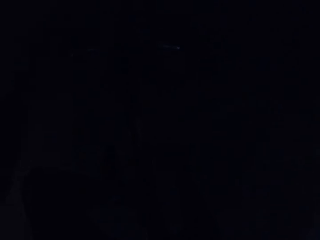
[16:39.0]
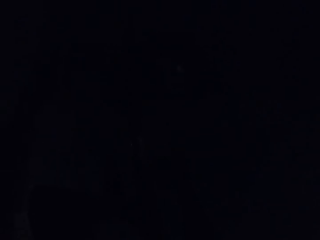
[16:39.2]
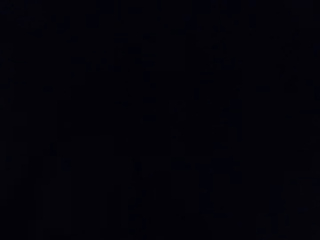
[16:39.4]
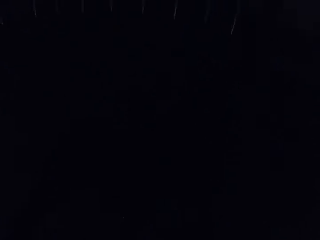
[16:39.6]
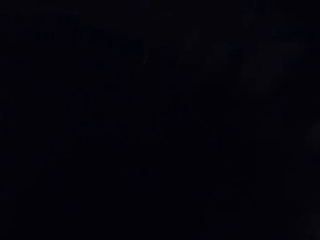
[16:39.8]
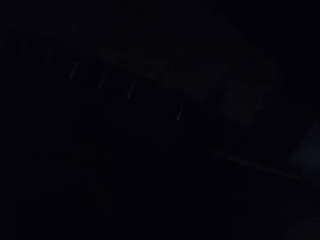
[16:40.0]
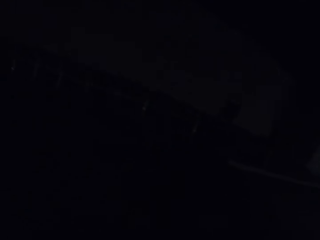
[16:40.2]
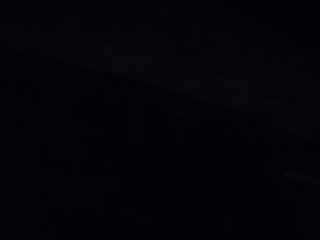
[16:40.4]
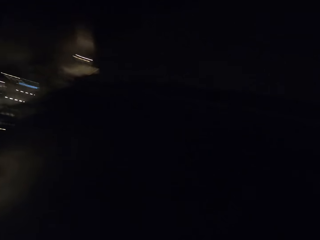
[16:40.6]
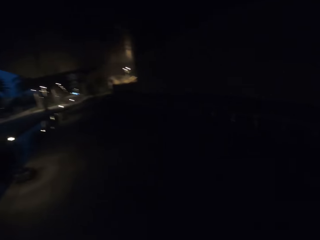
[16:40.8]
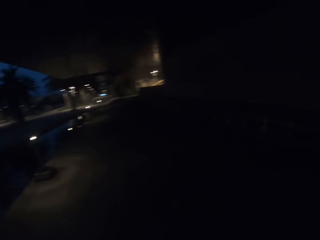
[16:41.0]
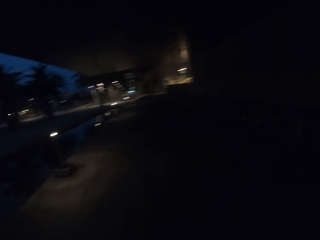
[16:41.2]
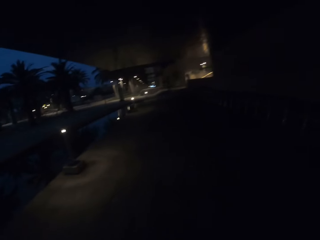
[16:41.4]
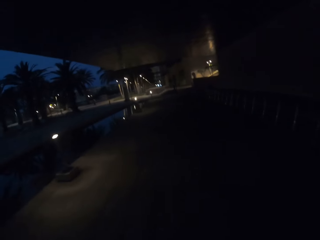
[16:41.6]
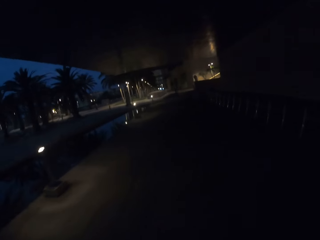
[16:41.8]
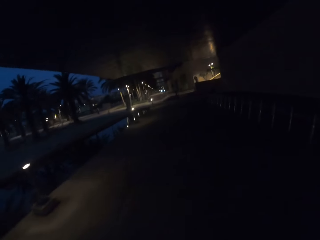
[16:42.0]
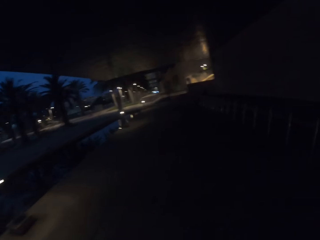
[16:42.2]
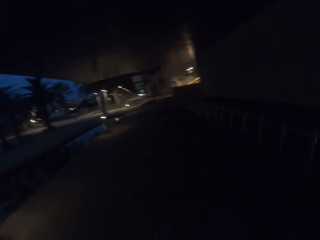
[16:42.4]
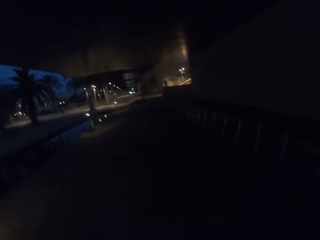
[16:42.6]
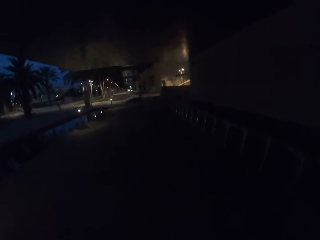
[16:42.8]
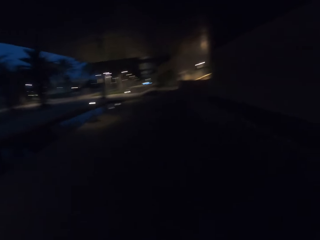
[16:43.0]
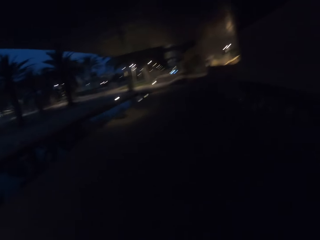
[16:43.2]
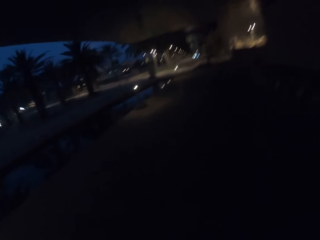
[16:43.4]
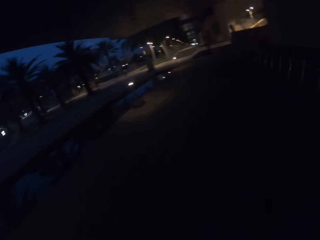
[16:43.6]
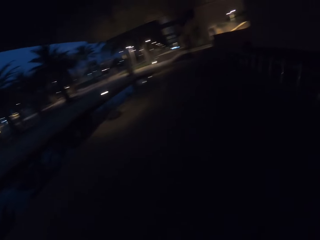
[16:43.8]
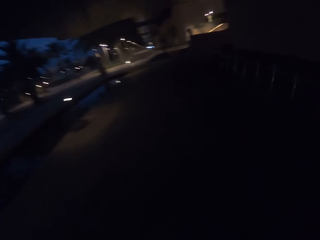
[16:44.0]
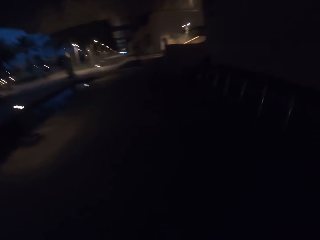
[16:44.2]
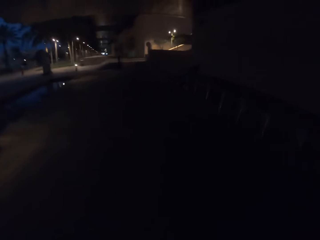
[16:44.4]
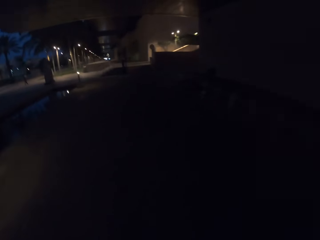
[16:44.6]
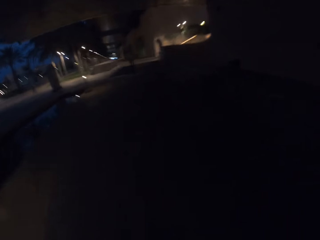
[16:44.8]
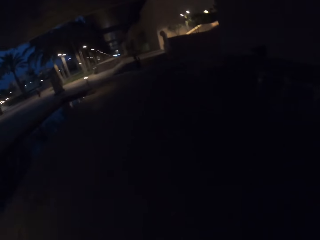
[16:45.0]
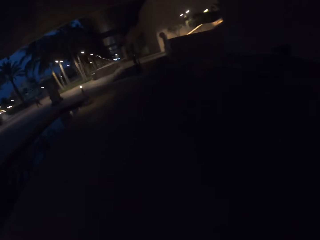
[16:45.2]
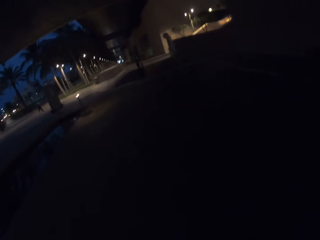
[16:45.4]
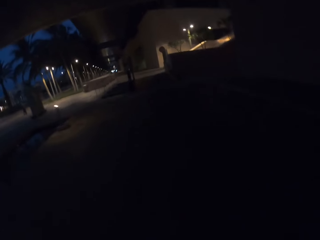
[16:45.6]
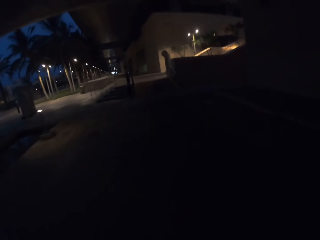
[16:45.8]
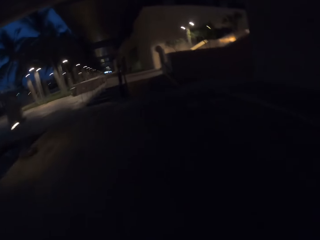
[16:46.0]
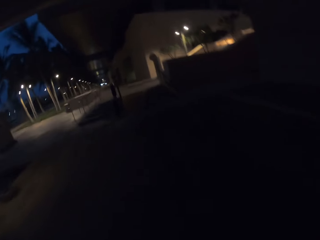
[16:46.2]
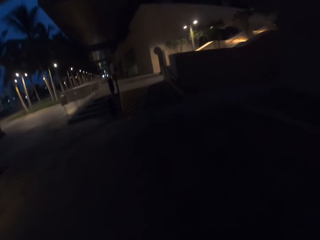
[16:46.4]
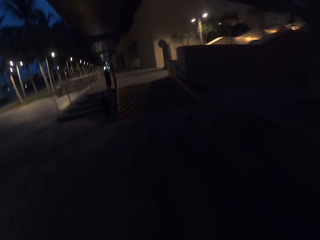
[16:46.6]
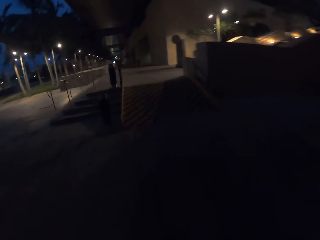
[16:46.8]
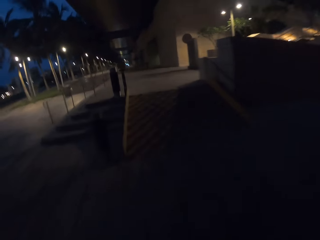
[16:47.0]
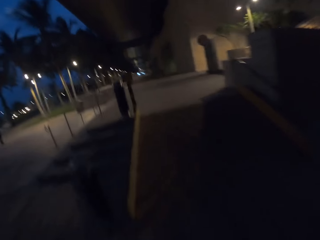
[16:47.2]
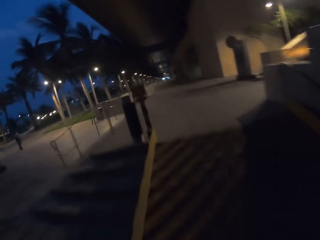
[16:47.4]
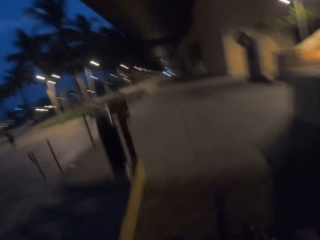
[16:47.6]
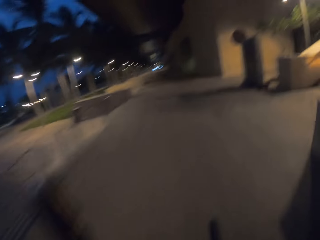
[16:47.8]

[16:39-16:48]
The camera wearer cycles the bike forward.

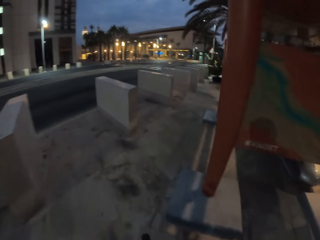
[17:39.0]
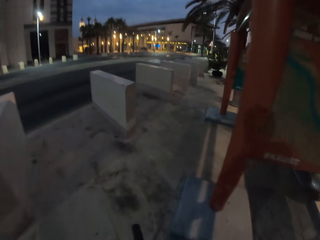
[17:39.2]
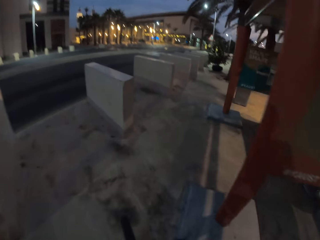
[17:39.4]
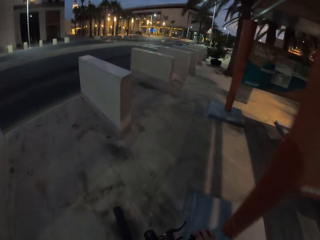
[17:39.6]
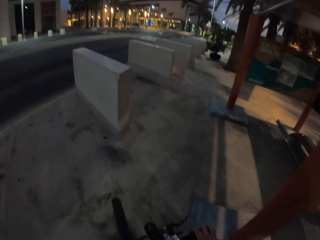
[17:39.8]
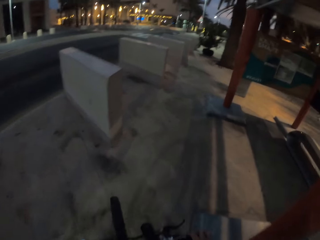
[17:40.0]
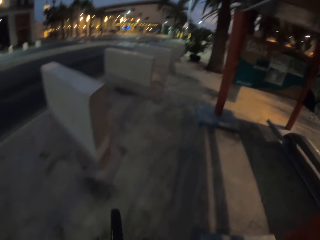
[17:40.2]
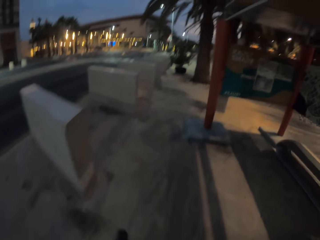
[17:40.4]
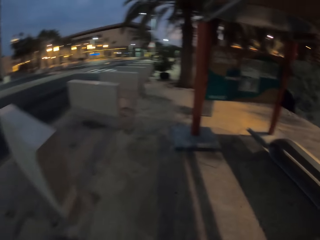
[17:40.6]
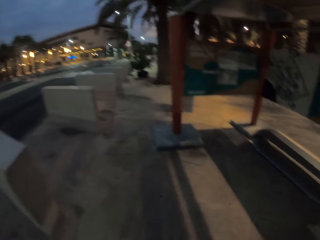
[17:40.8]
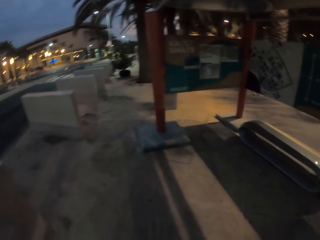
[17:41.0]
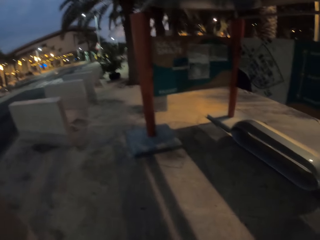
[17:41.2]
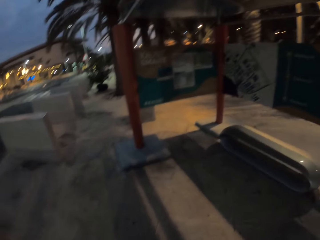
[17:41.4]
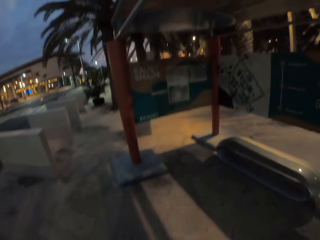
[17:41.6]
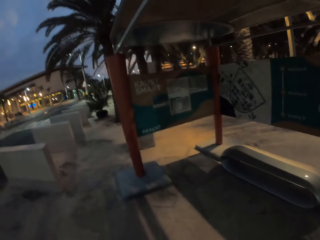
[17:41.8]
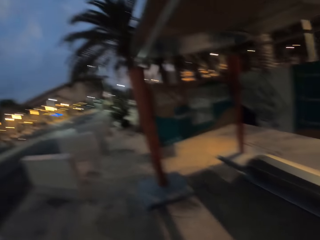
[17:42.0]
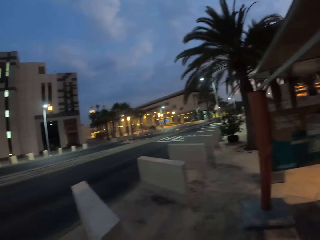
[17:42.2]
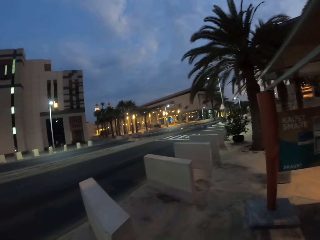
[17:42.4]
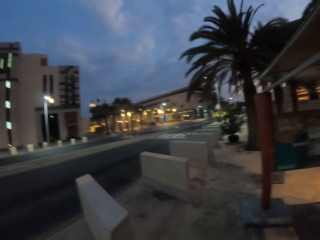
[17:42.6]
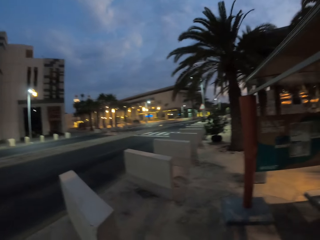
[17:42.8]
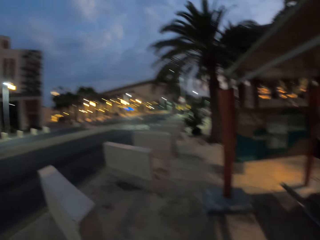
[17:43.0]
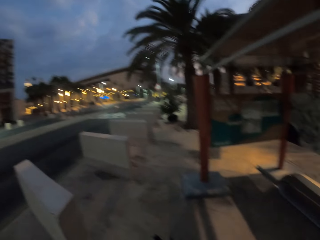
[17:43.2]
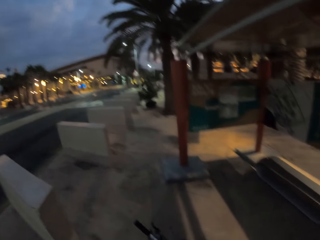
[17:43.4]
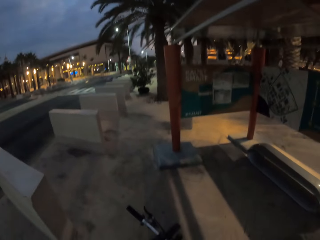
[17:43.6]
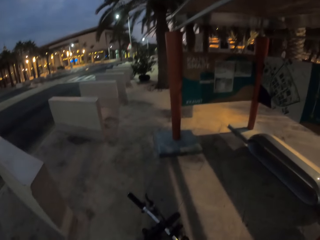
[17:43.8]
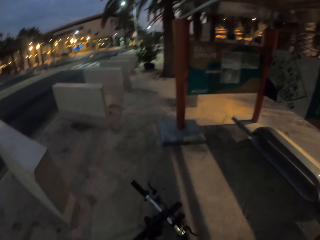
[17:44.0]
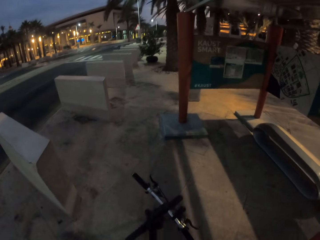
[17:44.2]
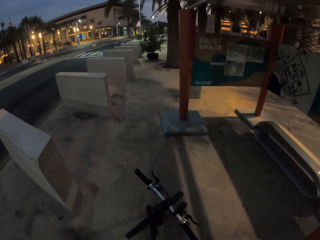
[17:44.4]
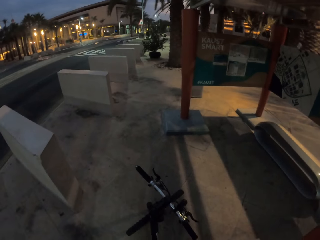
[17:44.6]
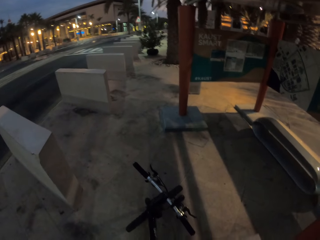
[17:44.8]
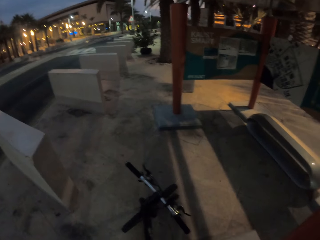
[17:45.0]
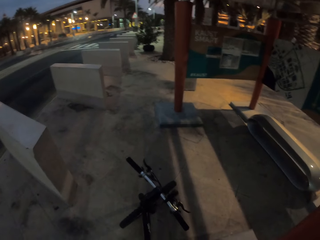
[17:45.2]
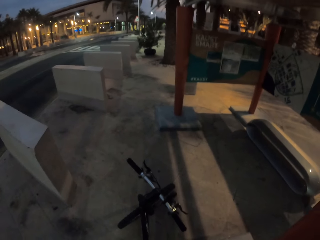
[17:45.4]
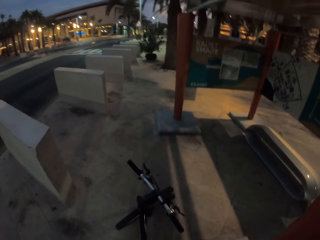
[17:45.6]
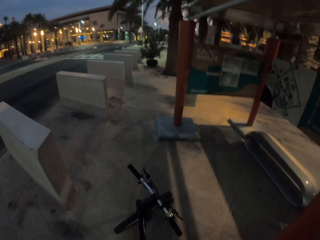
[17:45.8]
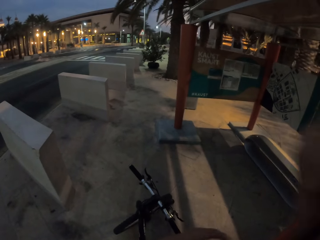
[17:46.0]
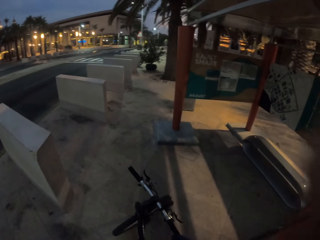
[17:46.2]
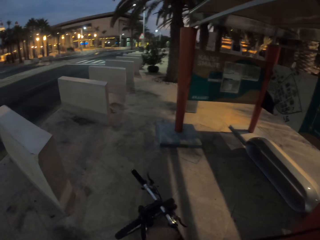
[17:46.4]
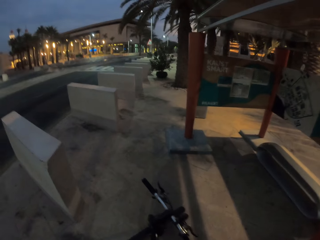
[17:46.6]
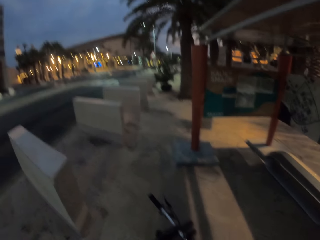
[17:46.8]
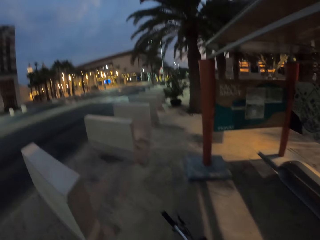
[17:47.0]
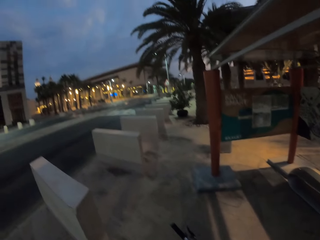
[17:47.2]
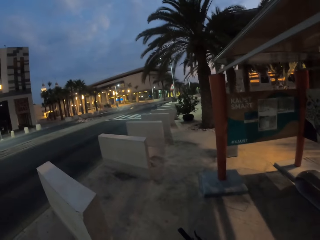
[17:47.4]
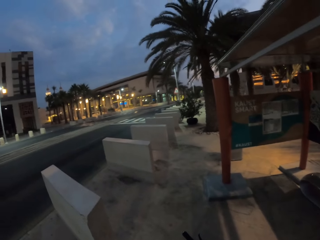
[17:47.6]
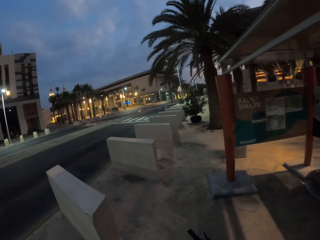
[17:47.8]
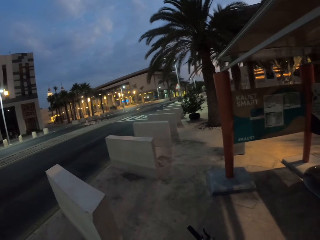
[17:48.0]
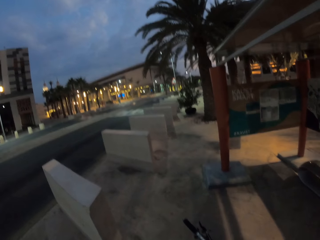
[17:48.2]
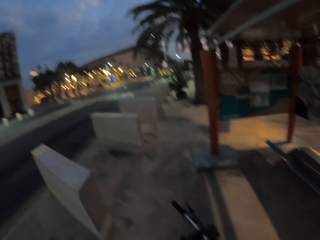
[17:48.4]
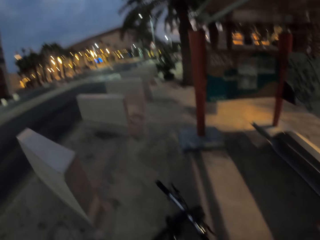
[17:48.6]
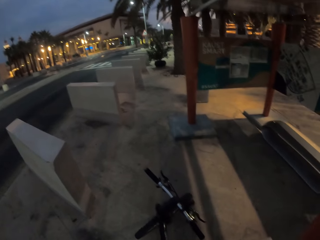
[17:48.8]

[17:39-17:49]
The camera wearer stops the bike at the bus stop. They look around.

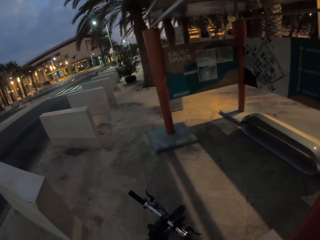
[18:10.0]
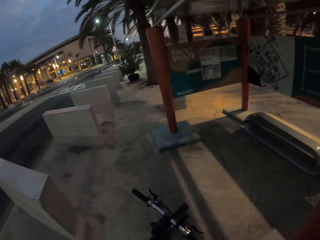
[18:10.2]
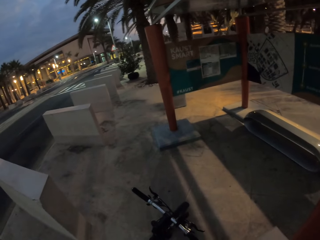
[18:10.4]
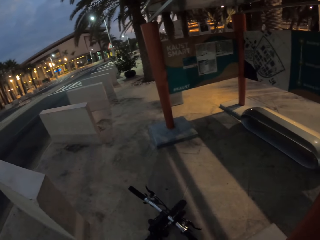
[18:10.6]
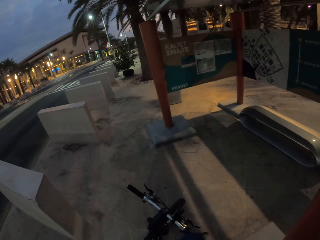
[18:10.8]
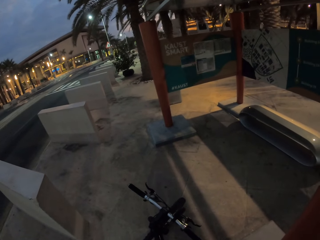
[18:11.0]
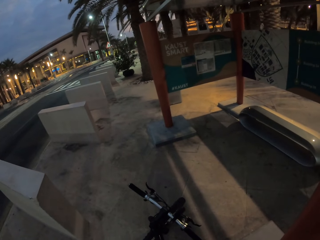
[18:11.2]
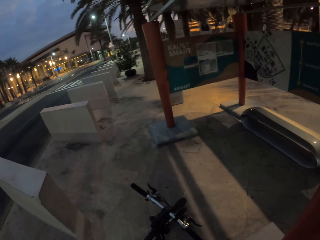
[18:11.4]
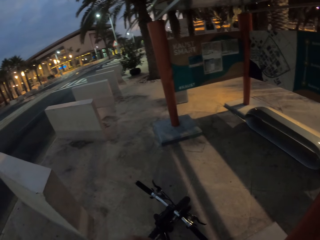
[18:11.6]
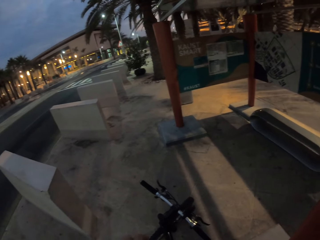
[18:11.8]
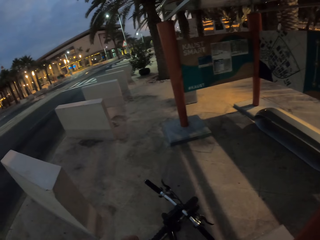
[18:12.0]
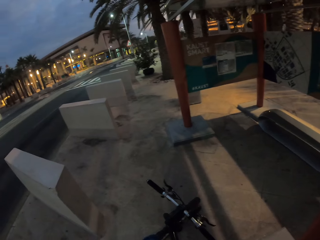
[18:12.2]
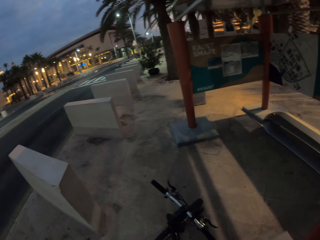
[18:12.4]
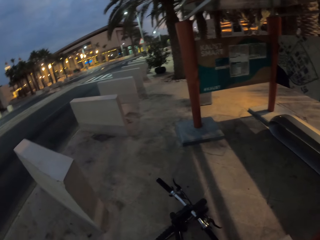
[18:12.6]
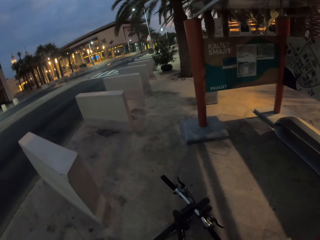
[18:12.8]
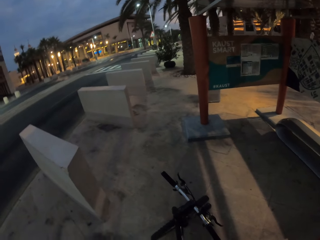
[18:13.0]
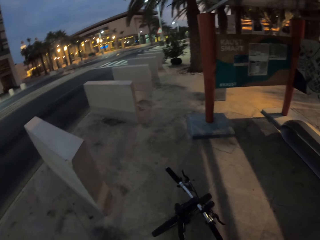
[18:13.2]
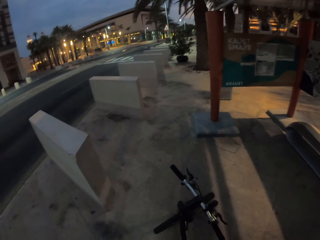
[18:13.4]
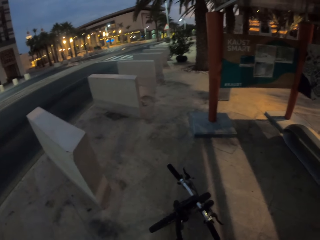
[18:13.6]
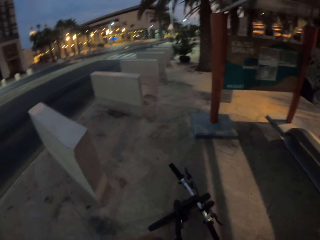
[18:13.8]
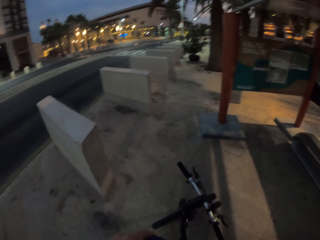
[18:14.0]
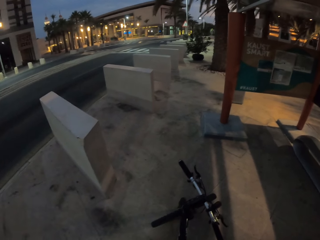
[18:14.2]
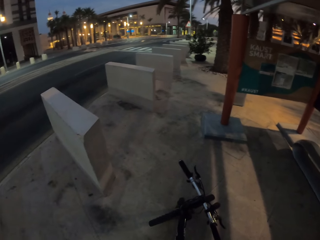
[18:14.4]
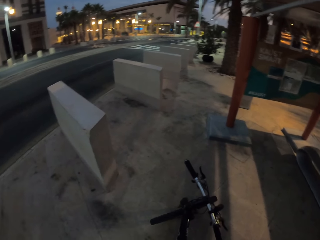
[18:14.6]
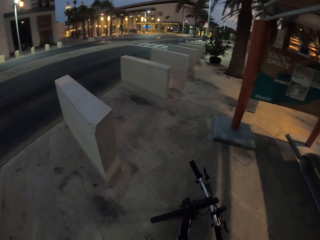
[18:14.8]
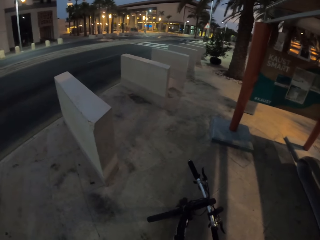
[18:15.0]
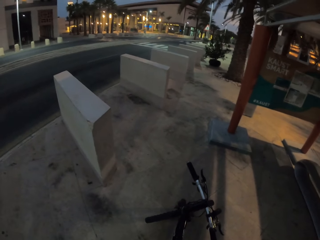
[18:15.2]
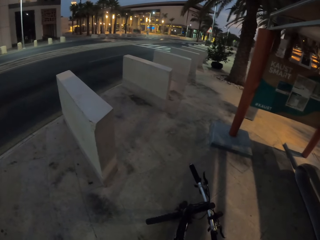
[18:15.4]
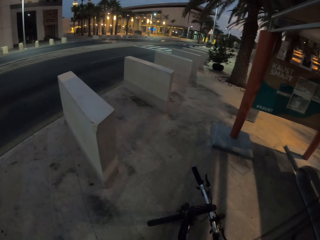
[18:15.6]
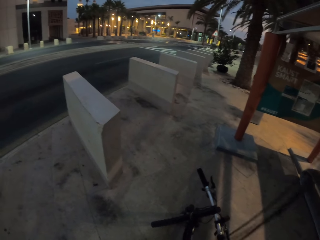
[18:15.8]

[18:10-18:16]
The camera wearer holds a bag in his hand.
